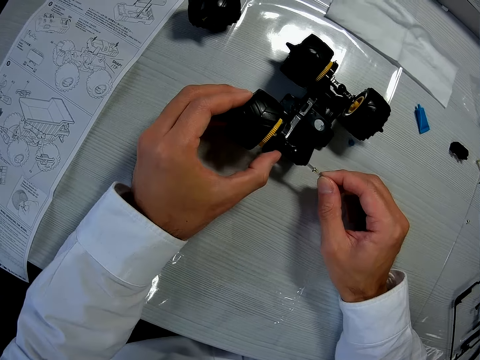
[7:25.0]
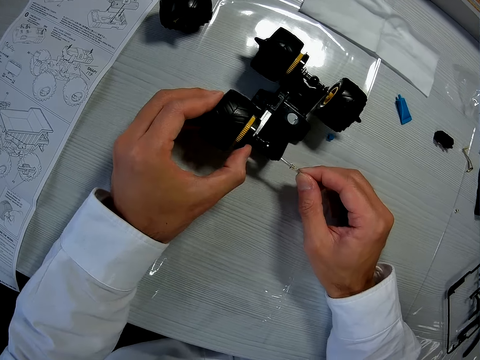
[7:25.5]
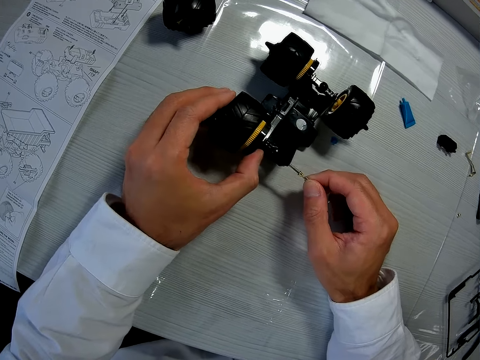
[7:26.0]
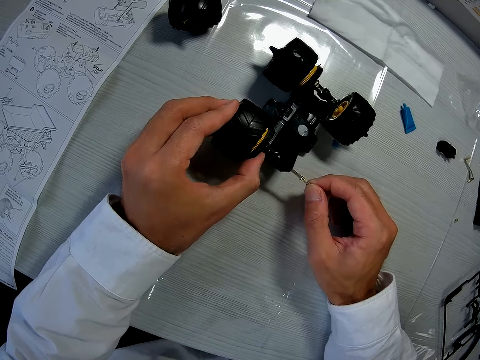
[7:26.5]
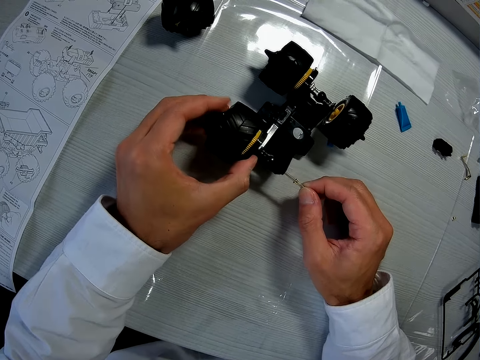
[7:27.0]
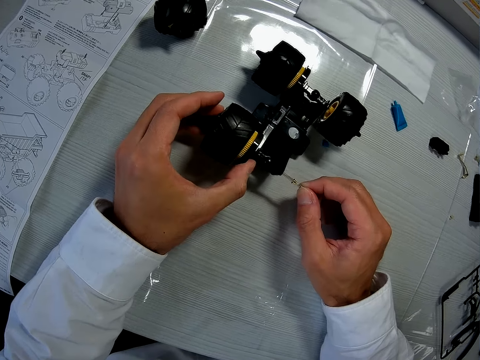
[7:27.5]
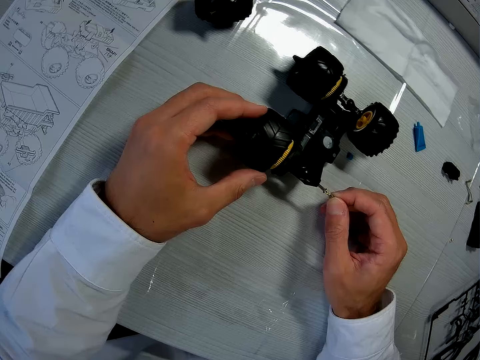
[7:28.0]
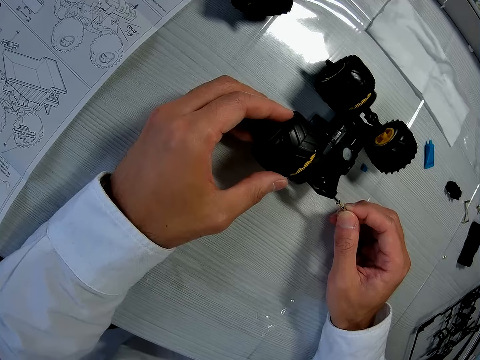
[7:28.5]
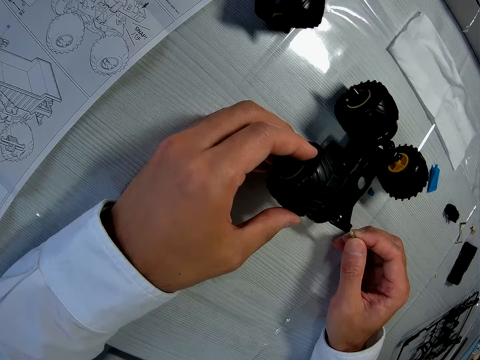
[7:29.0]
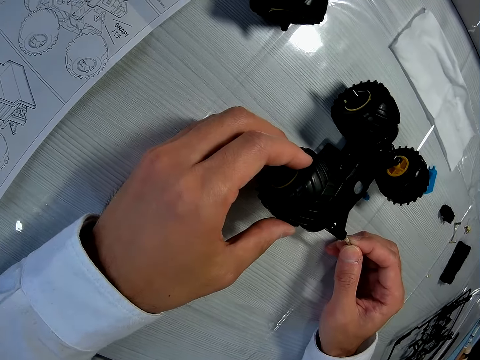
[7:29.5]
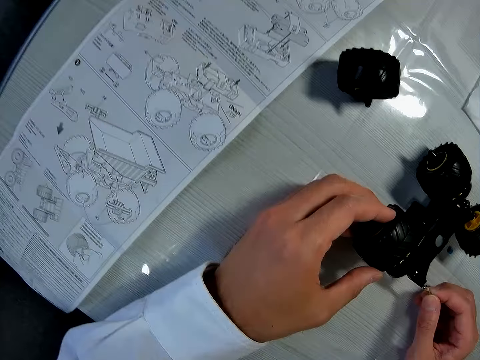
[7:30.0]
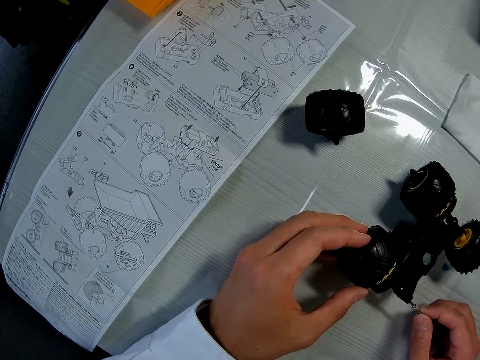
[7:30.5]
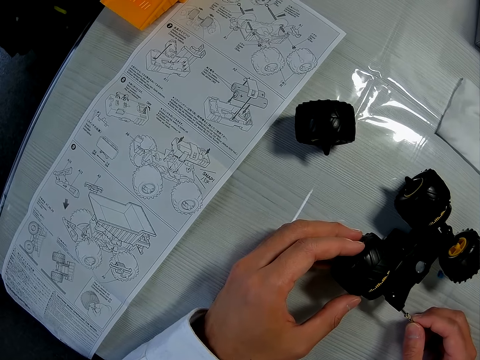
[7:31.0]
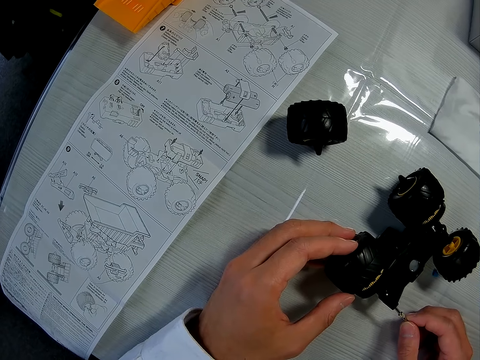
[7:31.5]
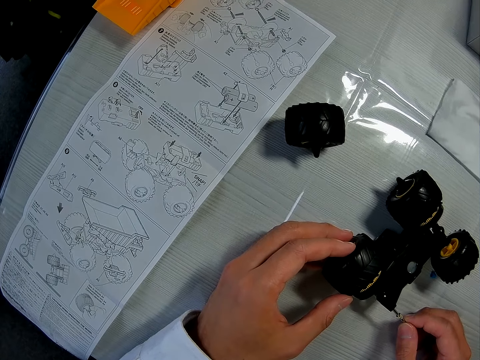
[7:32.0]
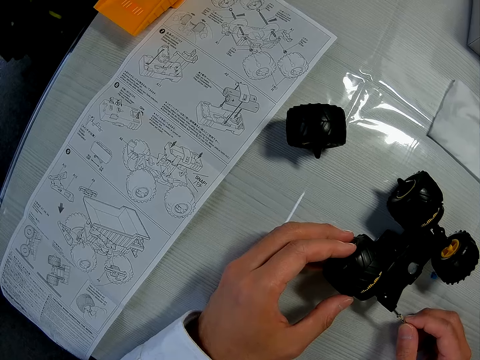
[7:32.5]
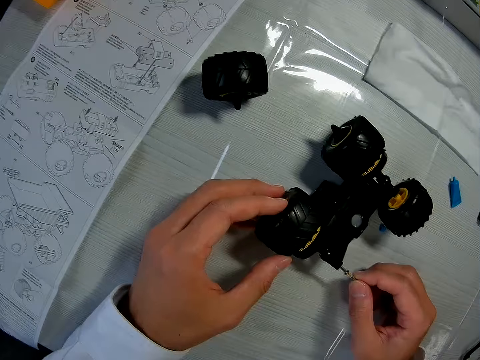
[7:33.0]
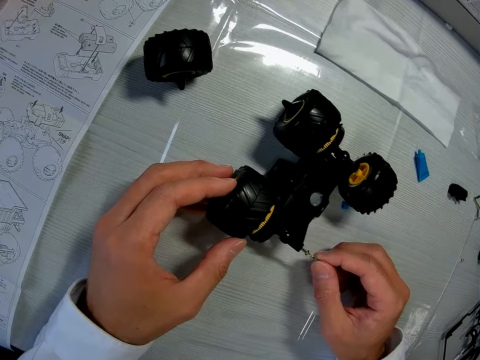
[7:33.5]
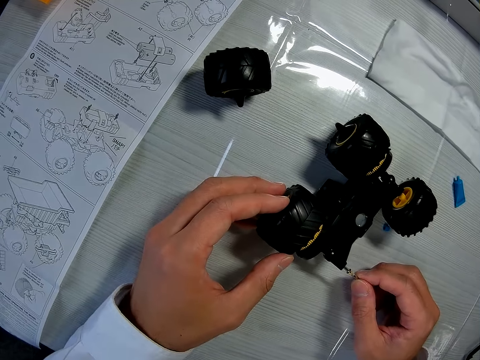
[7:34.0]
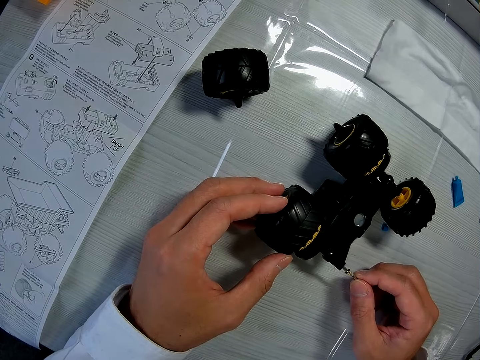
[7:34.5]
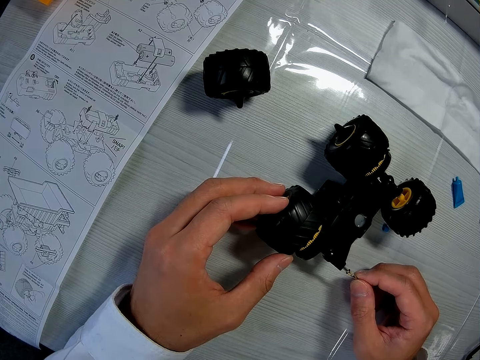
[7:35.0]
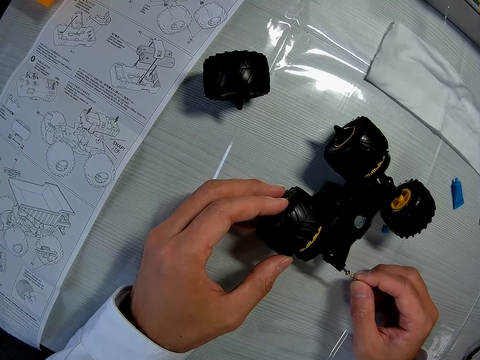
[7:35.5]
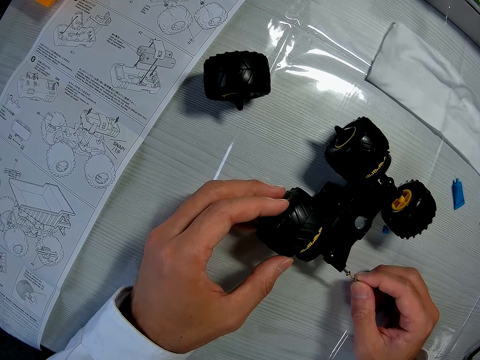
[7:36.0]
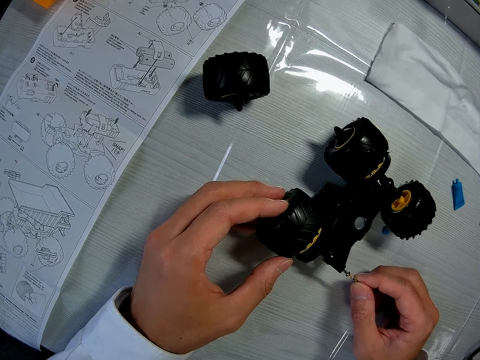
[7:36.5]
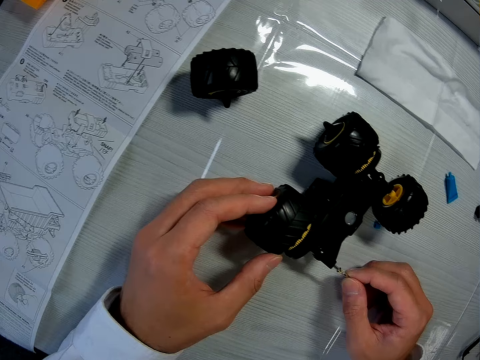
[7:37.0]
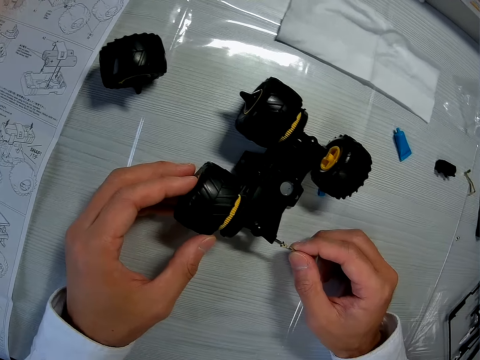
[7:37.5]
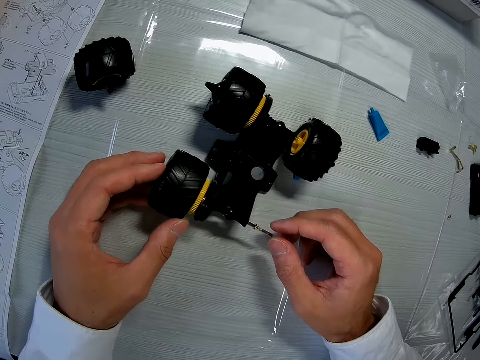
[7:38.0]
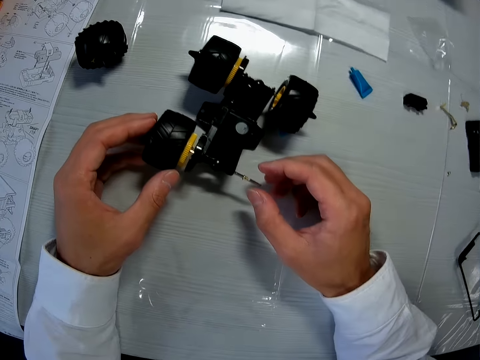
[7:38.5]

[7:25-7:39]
The camera wearer looks at the fixed toy. They look around the table.

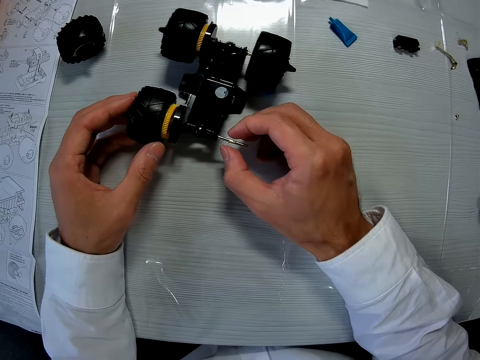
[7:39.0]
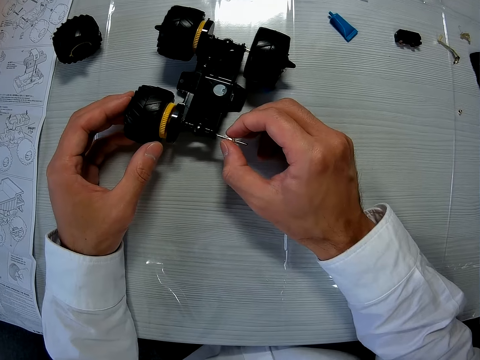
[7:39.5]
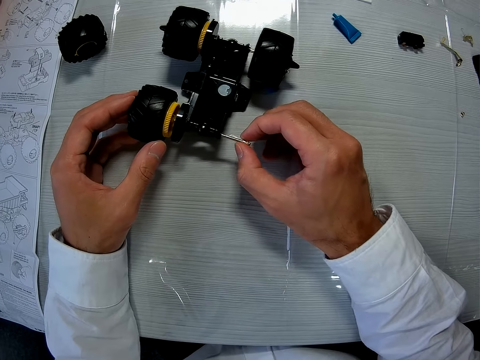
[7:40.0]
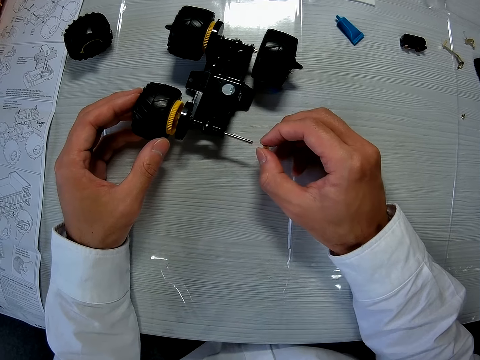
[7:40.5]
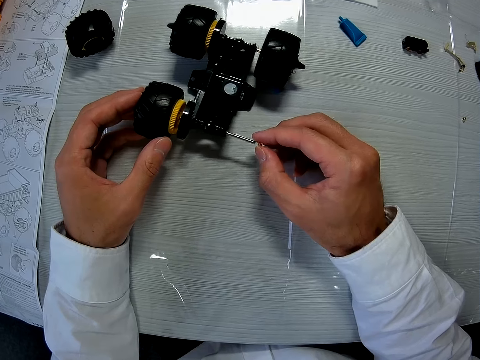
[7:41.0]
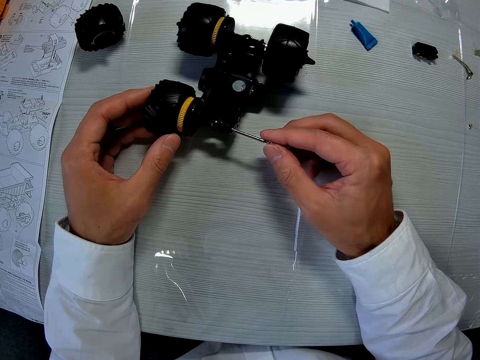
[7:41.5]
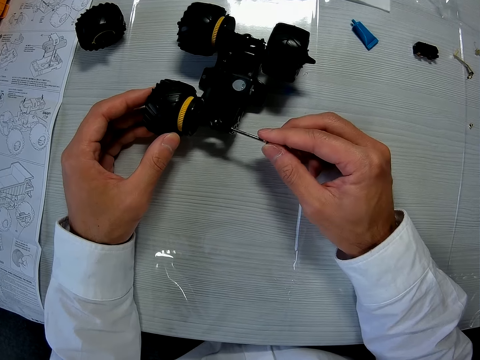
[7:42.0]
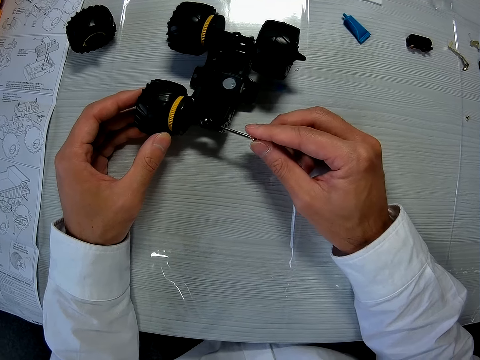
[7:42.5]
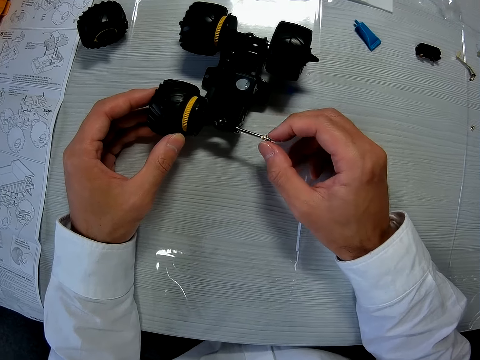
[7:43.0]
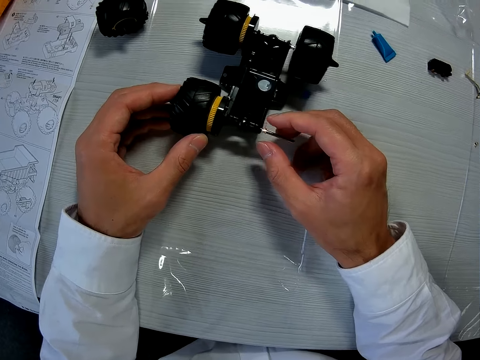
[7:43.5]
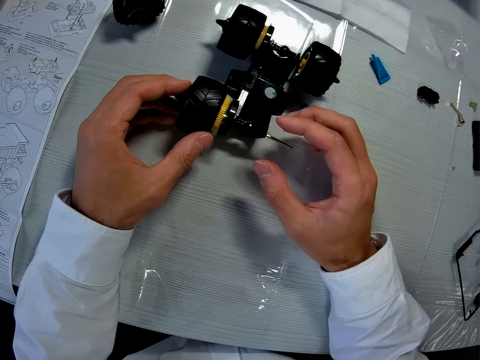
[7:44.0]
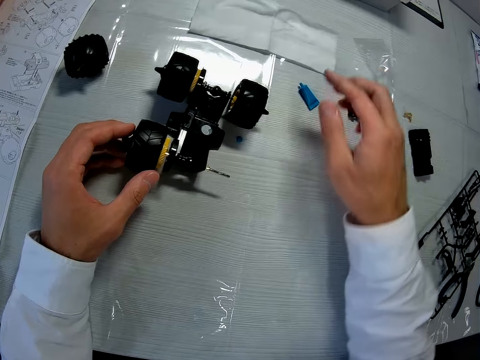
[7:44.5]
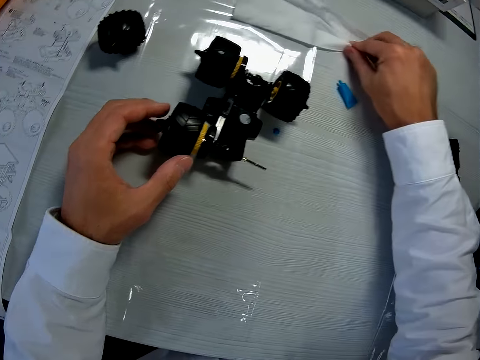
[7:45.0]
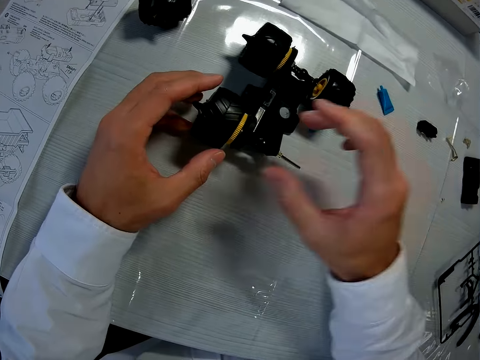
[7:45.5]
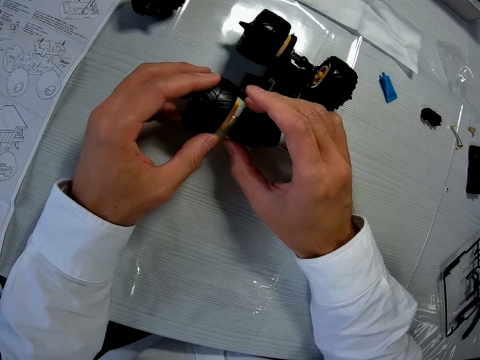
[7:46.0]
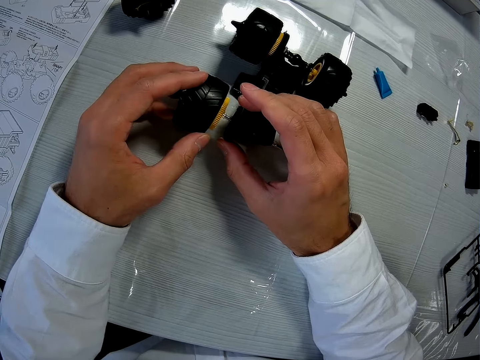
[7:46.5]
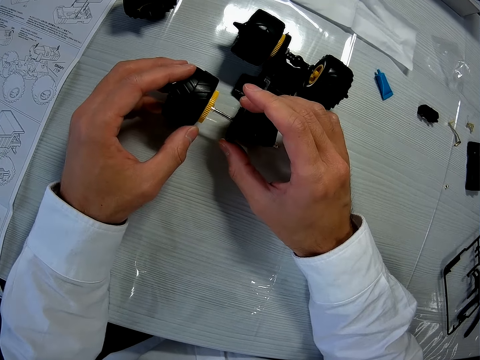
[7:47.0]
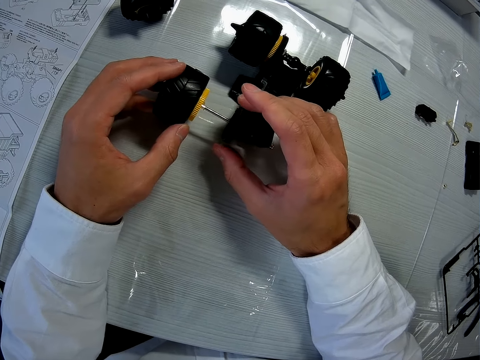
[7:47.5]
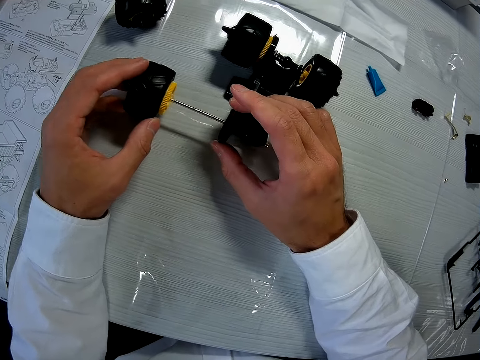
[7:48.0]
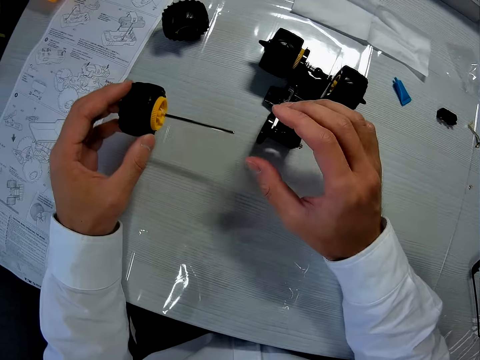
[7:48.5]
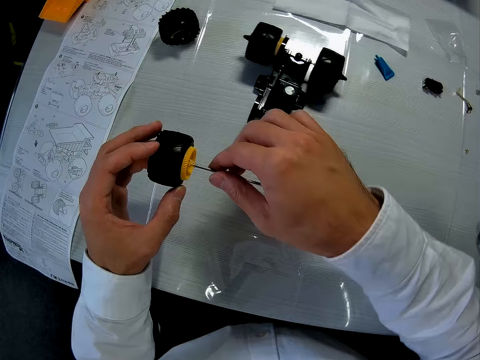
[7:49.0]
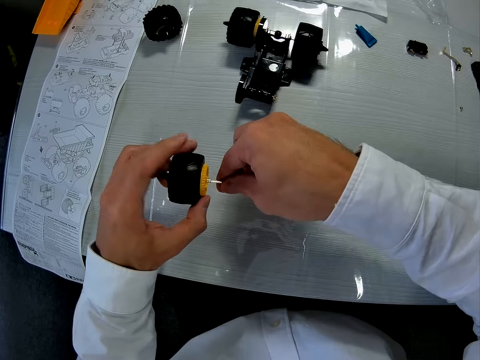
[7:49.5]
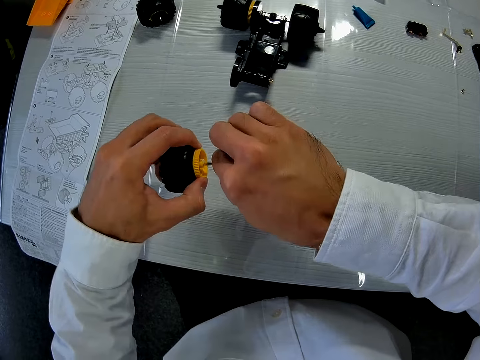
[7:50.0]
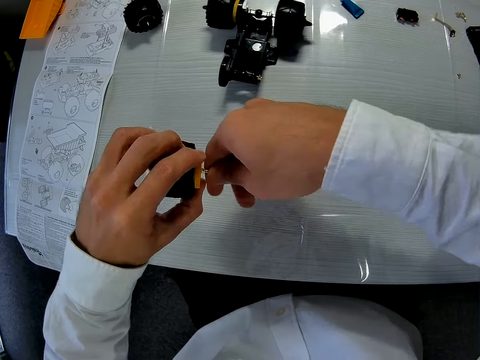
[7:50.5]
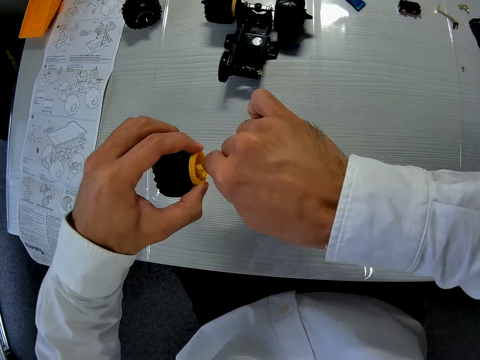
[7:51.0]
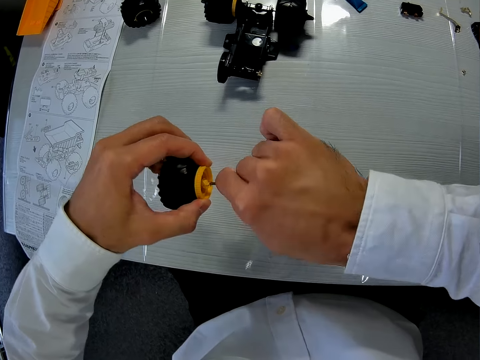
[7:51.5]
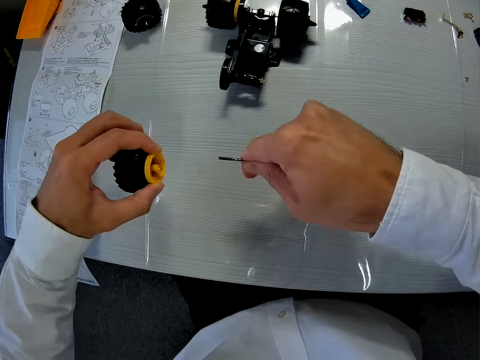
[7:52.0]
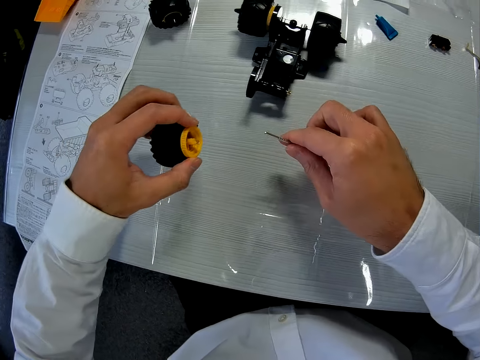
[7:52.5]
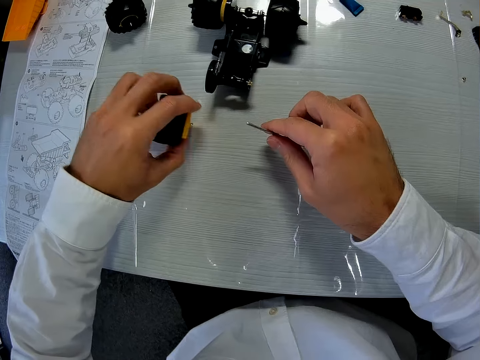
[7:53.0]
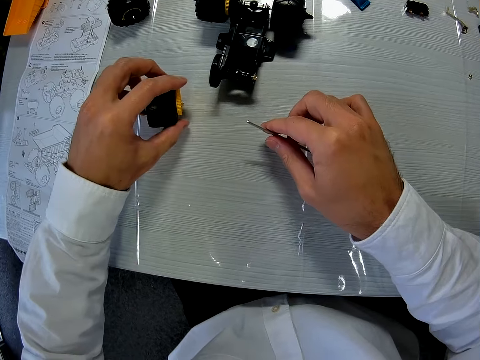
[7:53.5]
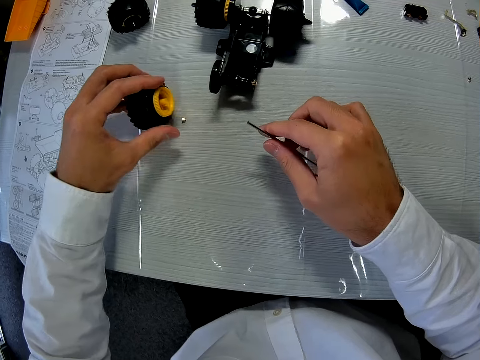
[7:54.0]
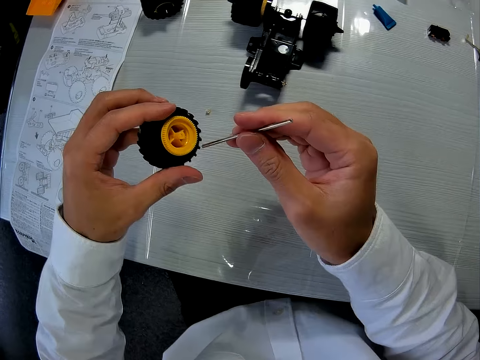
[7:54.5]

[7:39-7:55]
The camera wearer pulls something from the car toy. He puts something on the car toy. He wipes his fingers with the wipes on the table. He lifts his hand from the wipes. He holds the wheel of the toy. He pulls out the tire along with the metal rod. He holds the wheel and something. He detaches the metal rod from the tire. He shakes the tire. He hits the tire on the table.
